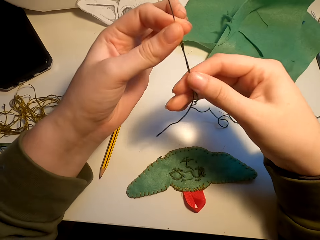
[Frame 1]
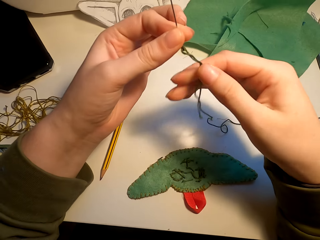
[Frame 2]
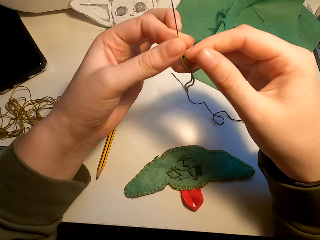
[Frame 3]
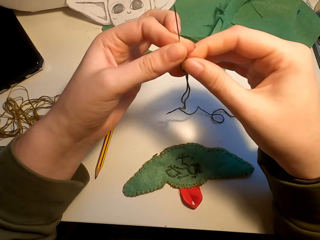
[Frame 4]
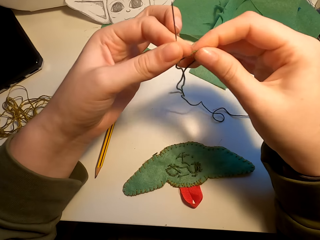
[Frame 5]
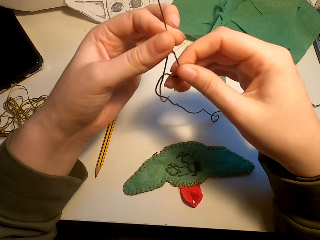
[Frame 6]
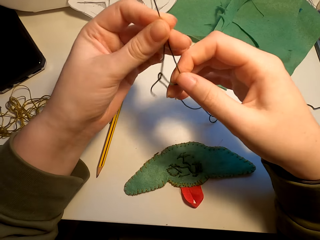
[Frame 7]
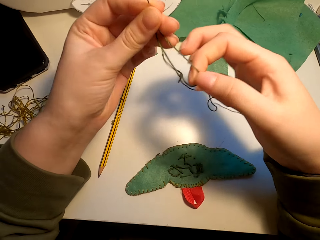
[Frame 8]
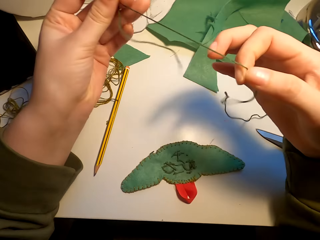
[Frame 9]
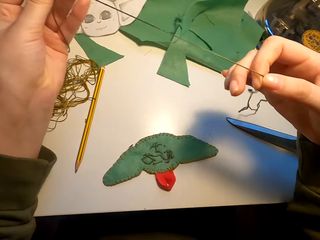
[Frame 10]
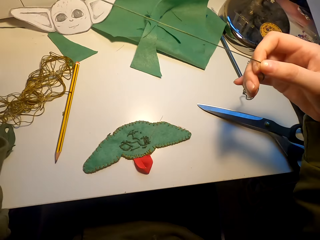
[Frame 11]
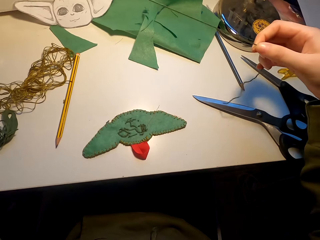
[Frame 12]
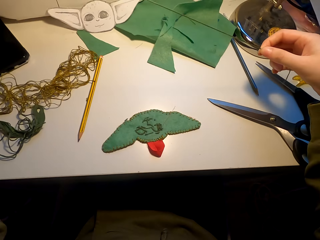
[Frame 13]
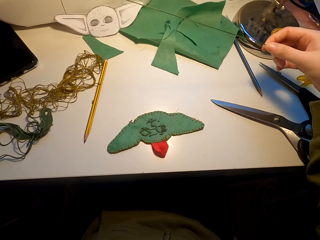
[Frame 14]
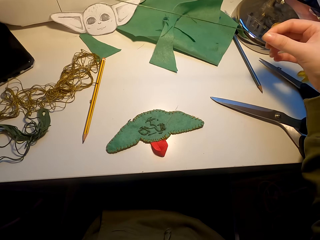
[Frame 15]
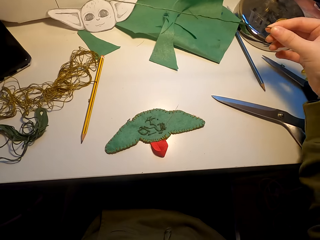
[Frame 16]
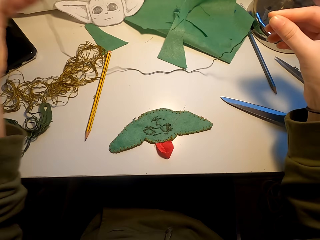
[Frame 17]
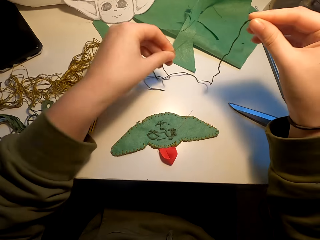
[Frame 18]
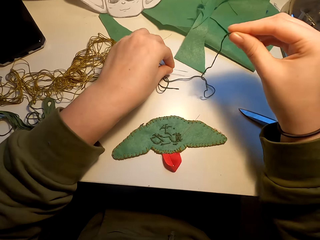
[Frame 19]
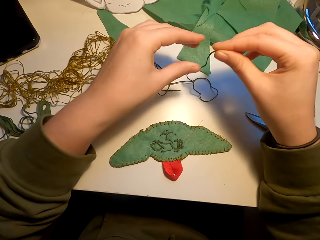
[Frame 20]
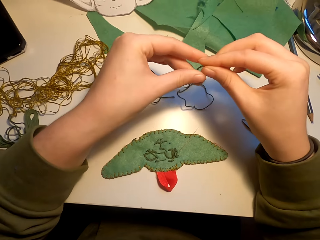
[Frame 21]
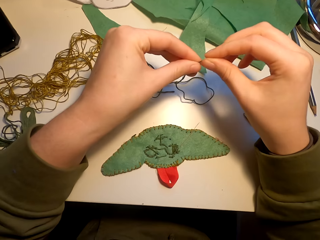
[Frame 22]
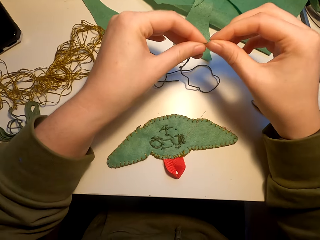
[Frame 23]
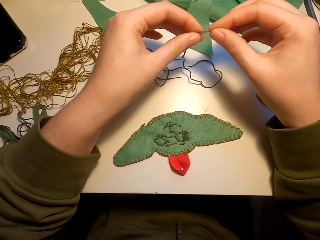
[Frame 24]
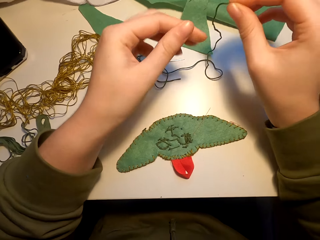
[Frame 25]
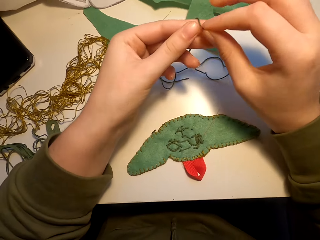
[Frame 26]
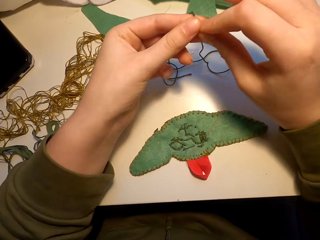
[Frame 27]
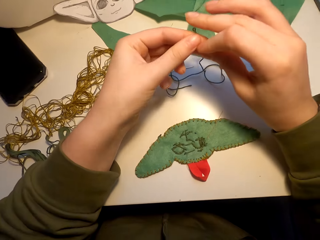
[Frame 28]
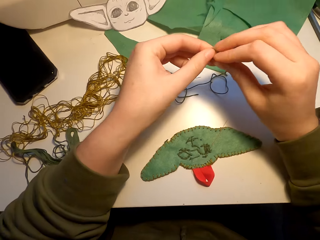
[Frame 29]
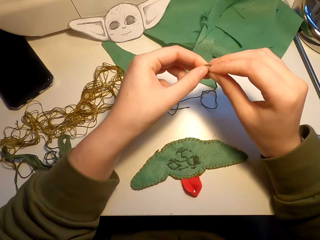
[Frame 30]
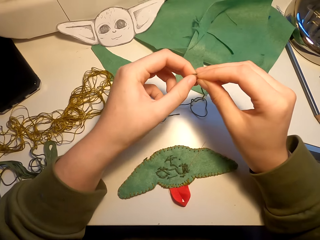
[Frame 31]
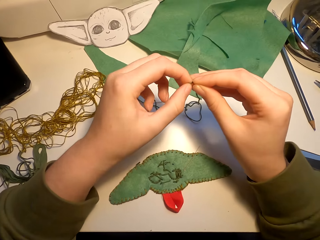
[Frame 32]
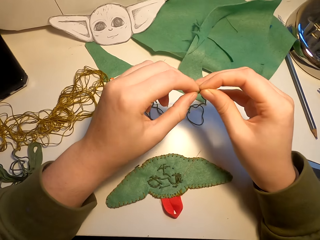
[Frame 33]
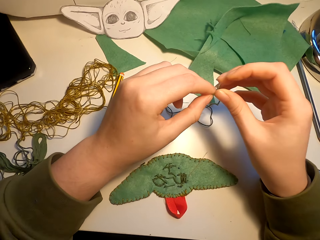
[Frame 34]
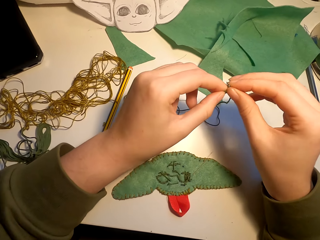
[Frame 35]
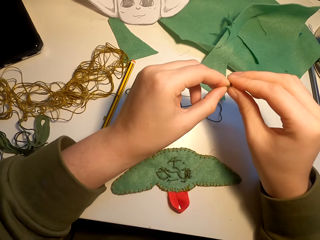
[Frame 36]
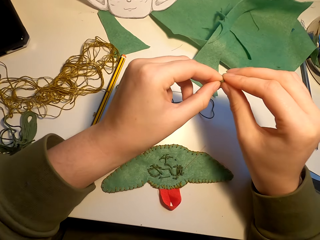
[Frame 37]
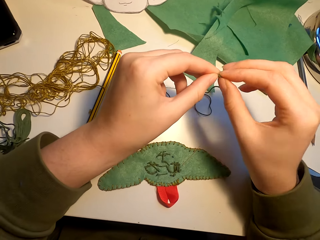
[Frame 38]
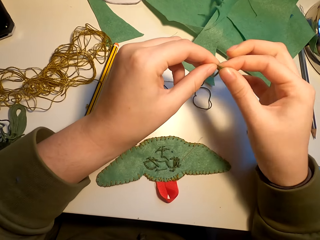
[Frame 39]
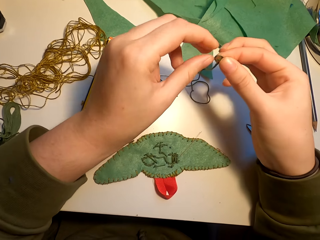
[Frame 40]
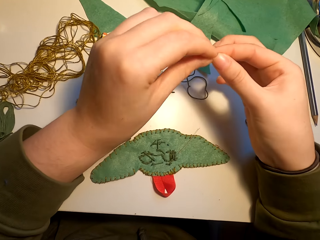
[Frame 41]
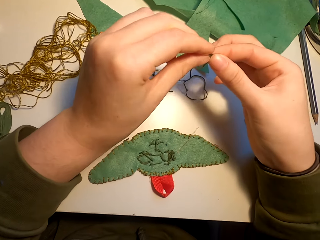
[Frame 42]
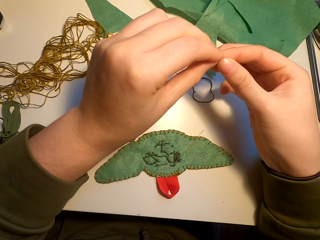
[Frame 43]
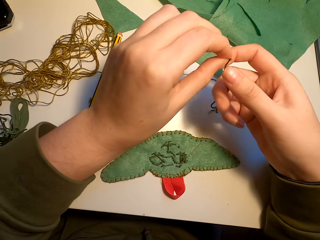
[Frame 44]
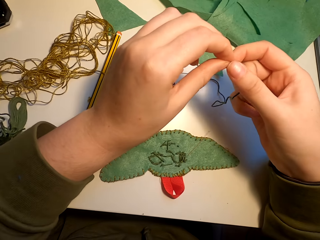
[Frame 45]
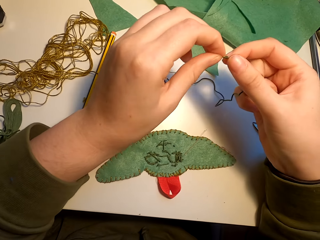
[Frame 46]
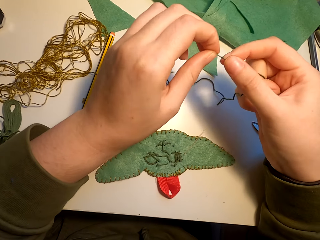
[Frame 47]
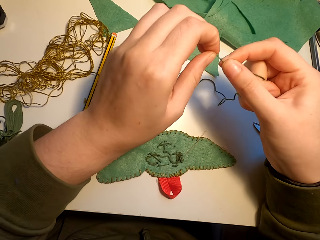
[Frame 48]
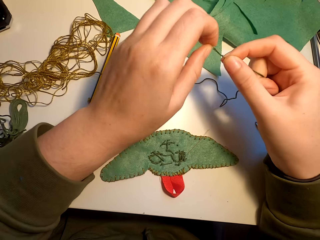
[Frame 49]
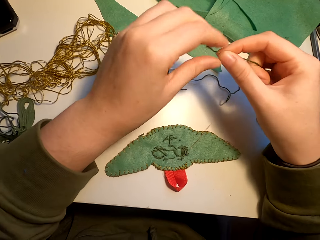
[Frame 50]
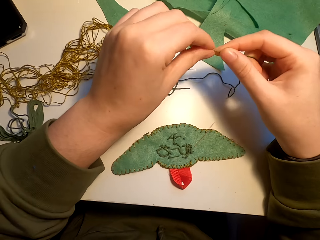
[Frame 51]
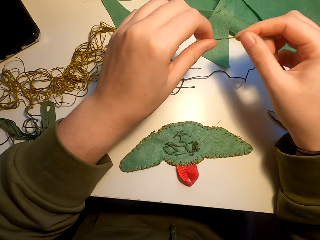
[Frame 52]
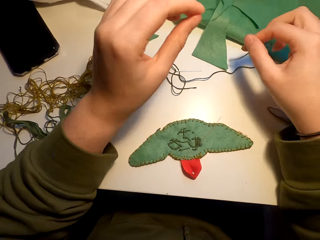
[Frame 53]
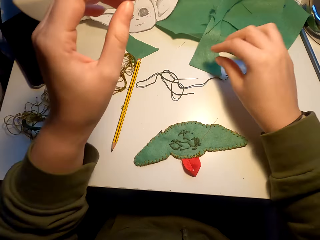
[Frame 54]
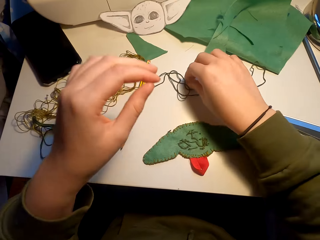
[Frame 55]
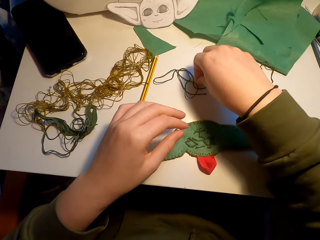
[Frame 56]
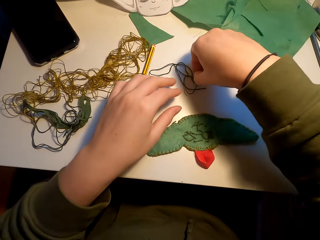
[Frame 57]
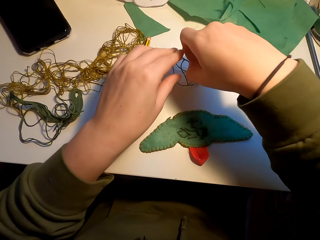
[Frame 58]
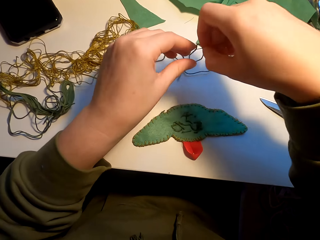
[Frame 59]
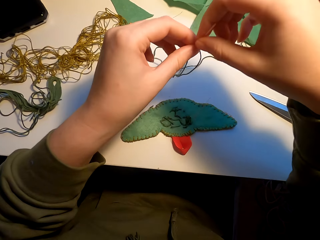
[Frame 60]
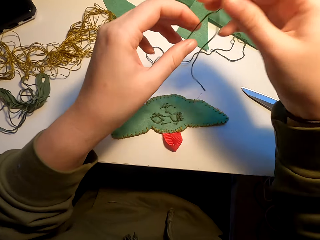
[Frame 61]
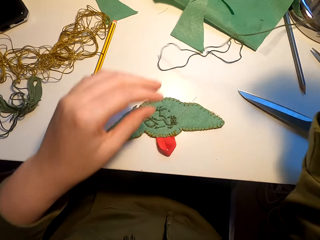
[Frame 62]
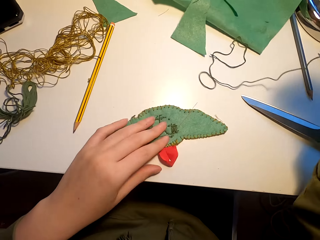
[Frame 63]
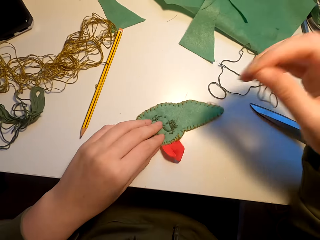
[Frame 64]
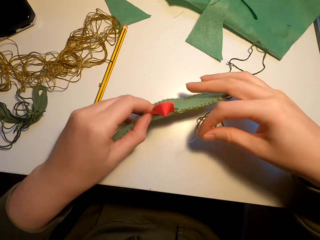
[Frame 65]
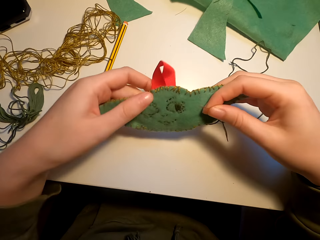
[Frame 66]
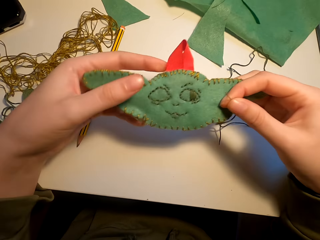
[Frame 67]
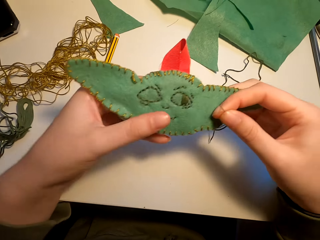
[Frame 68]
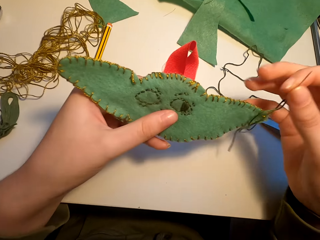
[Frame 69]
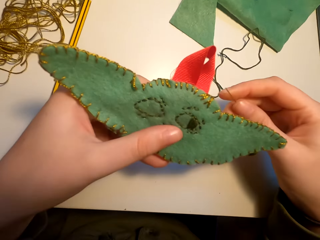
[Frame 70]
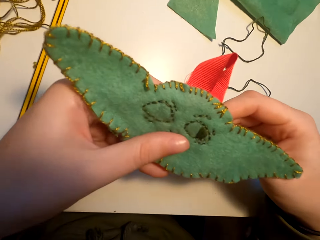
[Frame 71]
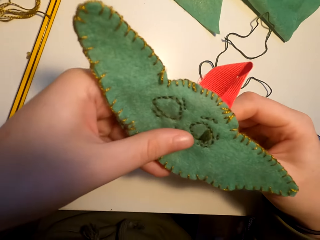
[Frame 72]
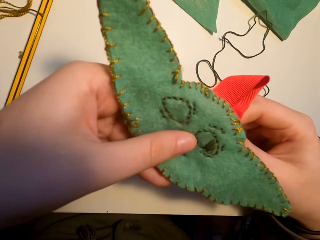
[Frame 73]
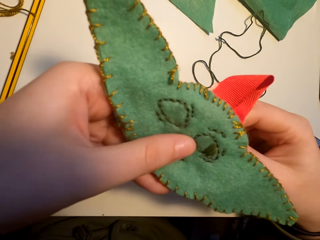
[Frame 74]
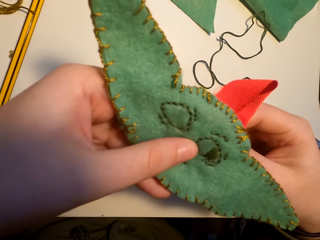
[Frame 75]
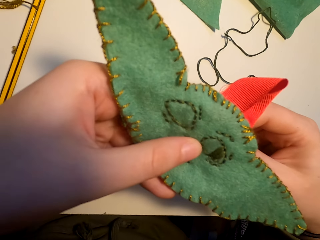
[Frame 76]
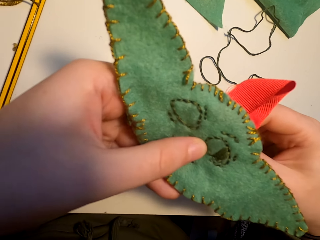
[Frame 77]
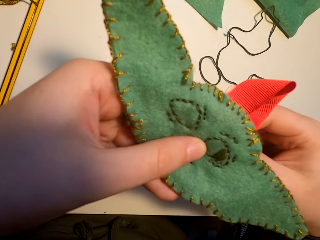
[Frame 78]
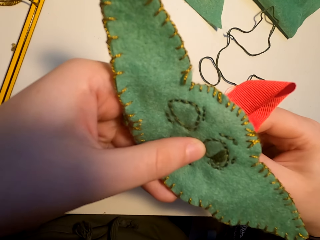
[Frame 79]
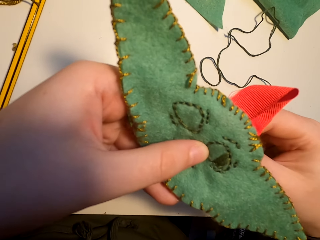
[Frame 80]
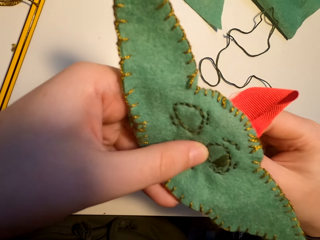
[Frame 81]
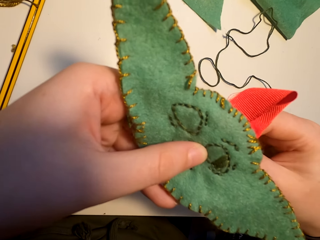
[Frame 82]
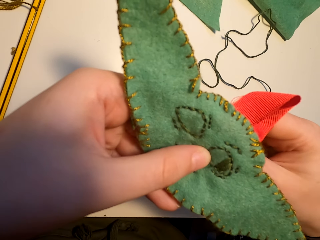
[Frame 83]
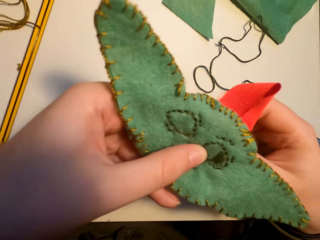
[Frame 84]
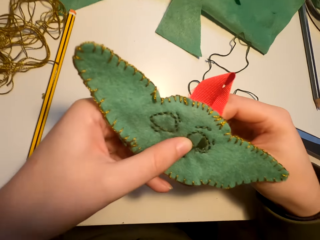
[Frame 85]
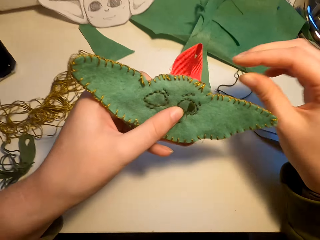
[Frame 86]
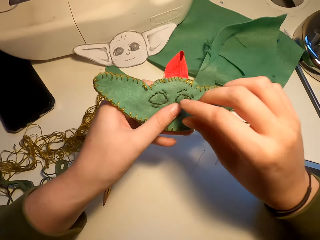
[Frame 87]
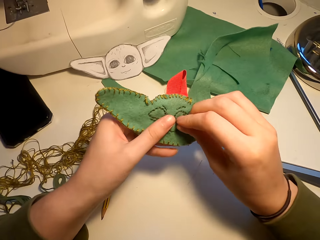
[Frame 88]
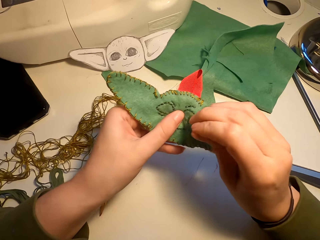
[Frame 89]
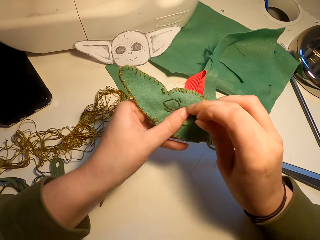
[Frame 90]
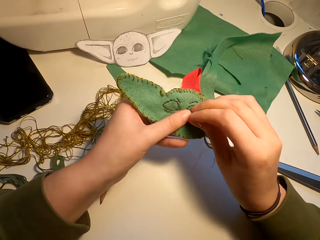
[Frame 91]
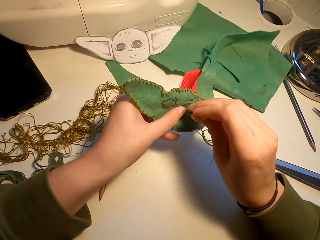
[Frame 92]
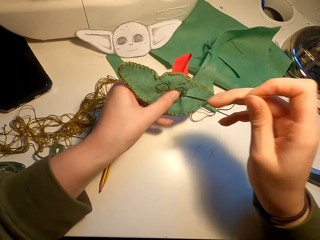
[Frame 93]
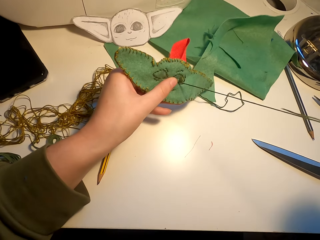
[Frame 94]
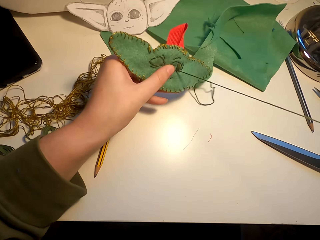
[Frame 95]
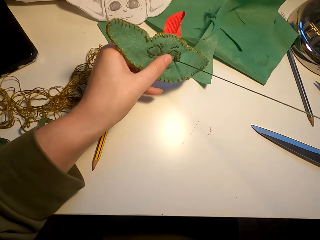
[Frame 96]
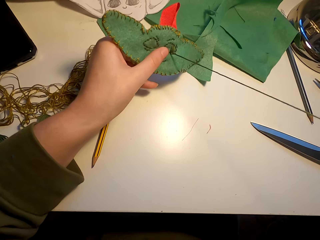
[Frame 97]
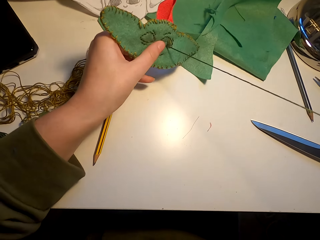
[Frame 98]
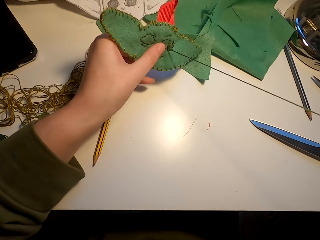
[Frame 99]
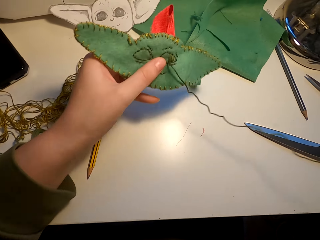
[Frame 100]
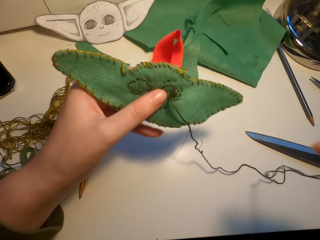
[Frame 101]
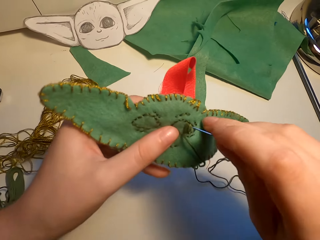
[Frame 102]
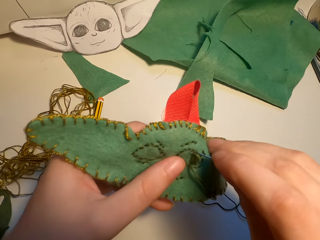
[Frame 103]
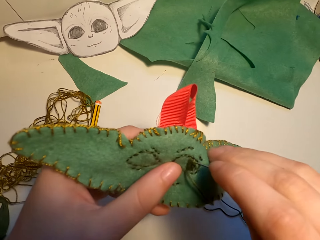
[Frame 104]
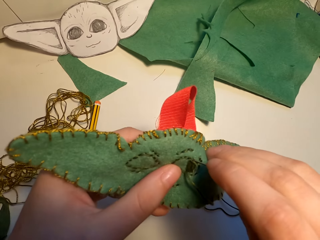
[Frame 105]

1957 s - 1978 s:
The camera wearer pulls the thread. They place the needle on the table. They tie a knot on the thread. They pick up the needle. They pick up the cloth. They sew the piece of cloth with the needle and the thread.
